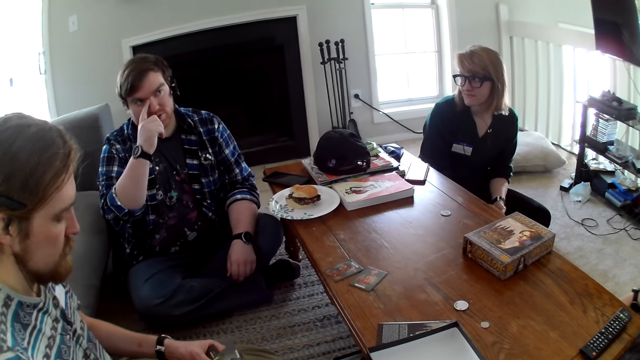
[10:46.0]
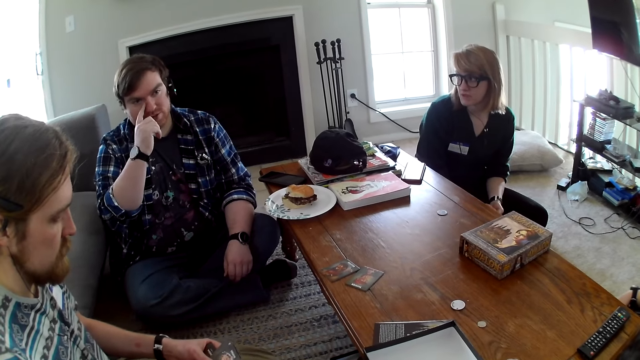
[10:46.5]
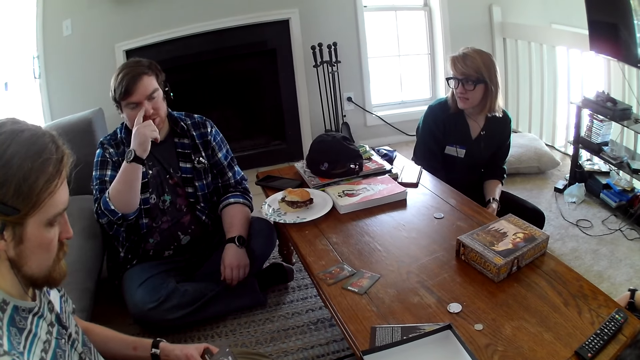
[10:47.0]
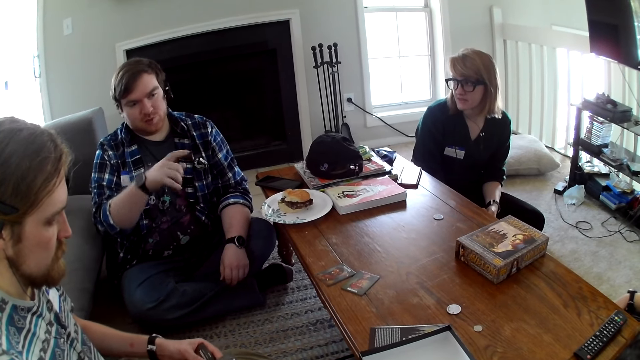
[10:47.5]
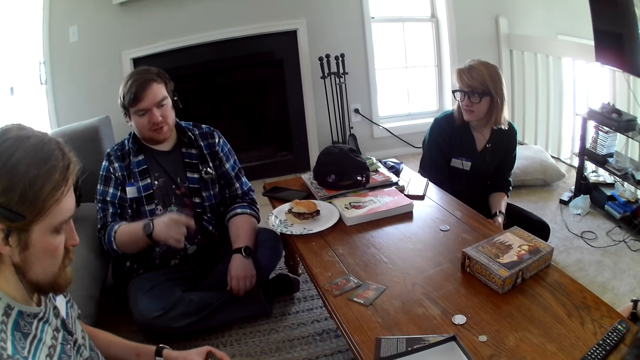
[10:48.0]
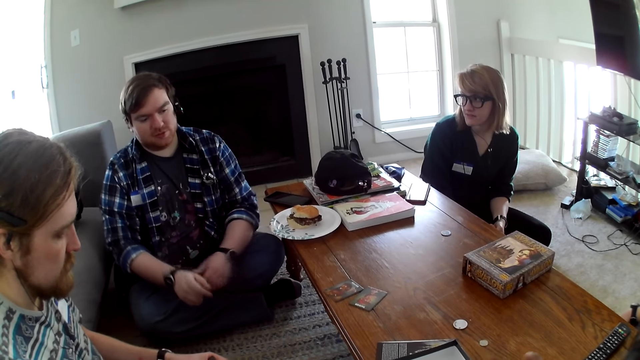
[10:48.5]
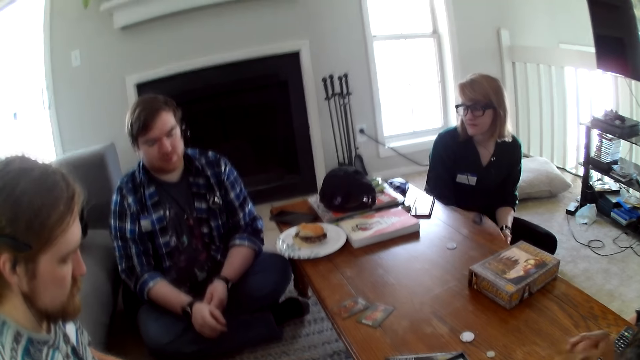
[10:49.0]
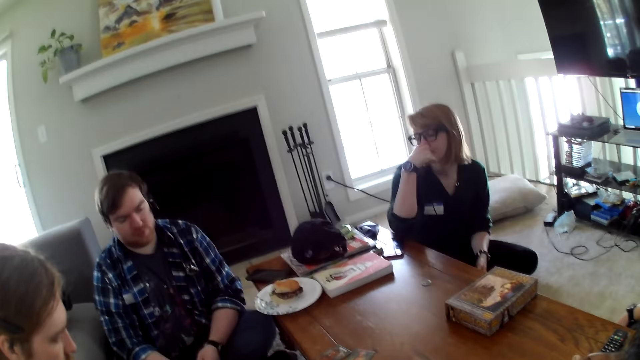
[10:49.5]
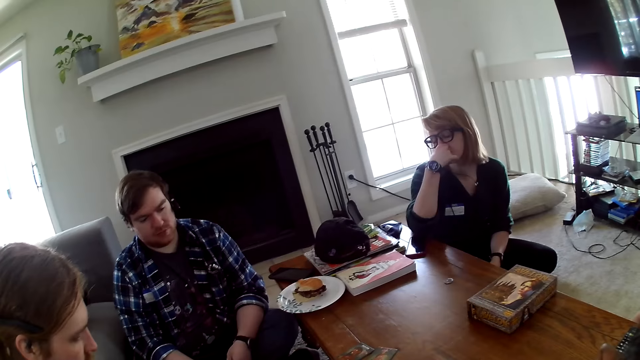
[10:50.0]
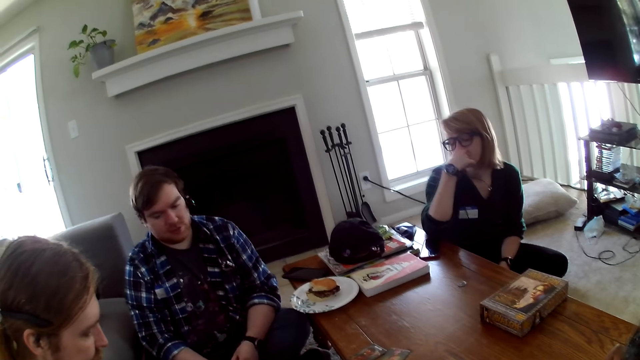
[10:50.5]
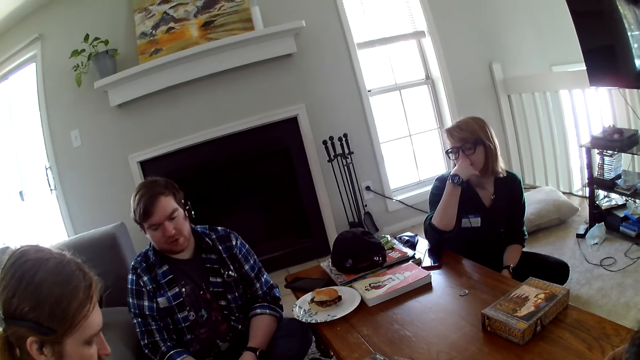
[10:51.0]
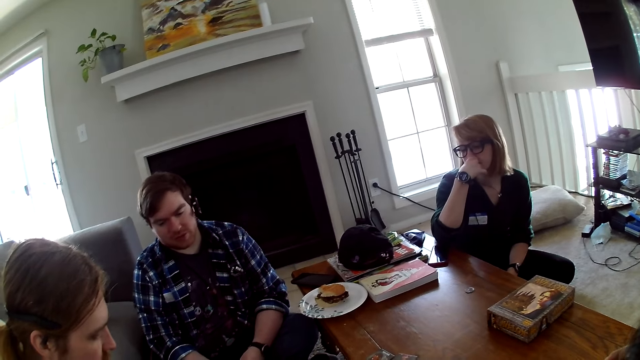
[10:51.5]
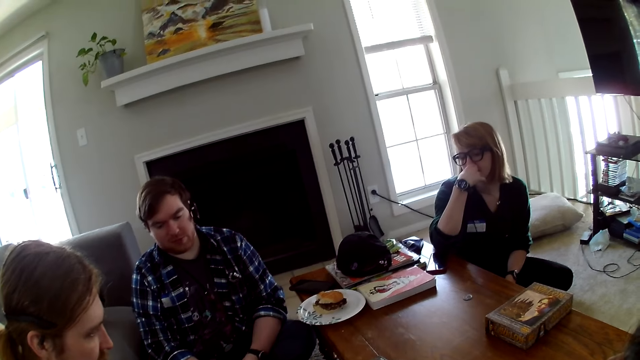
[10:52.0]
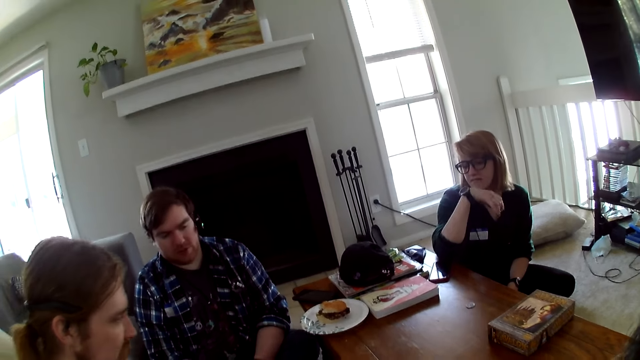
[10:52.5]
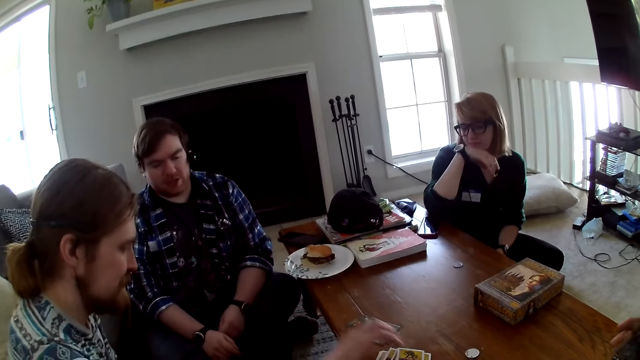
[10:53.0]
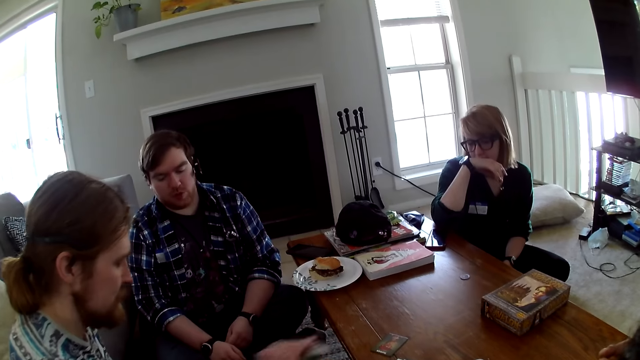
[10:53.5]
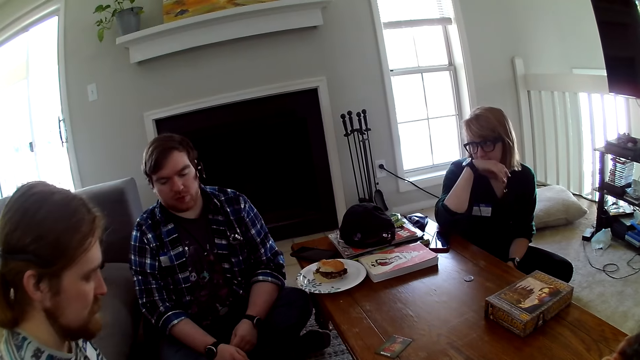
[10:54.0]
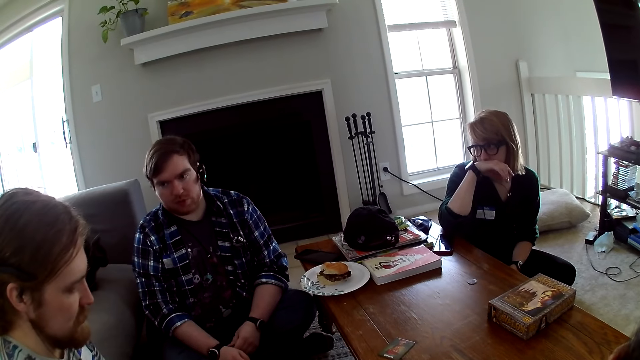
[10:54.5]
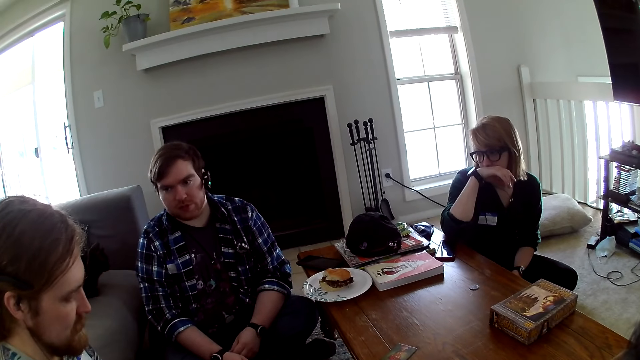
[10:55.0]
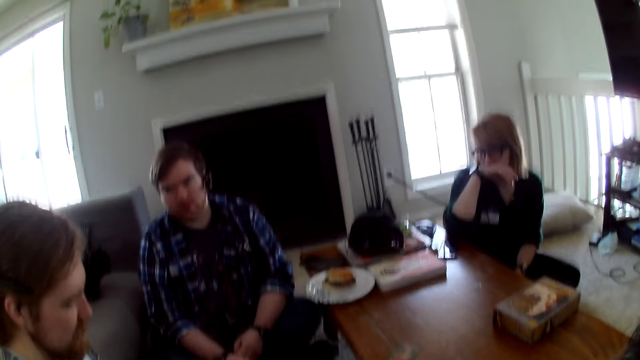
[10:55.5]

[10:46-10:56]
The camera wearer looks at a man. A woman touches the nose. The man converses with the woman. Another man places the card on the table. The other man picks the card from the table.

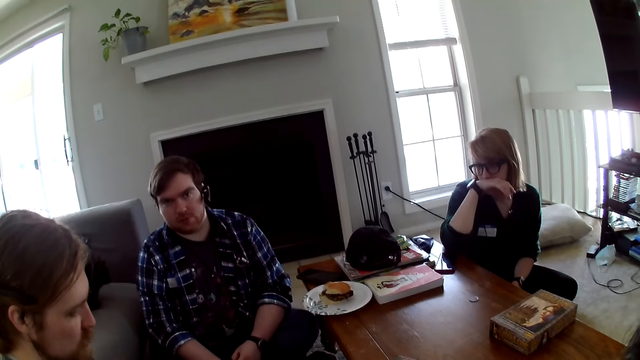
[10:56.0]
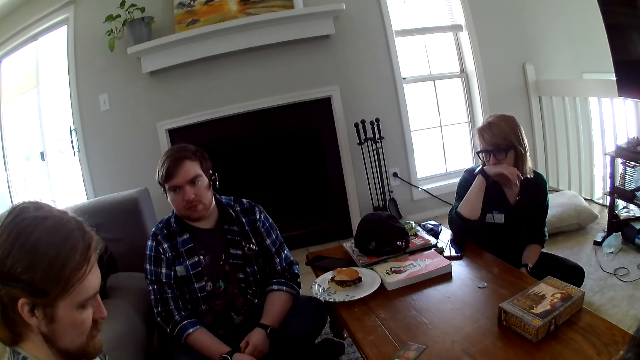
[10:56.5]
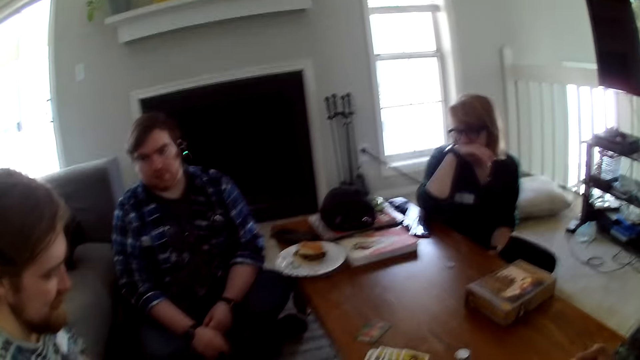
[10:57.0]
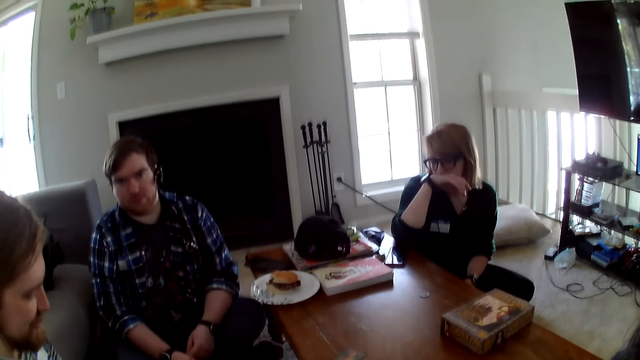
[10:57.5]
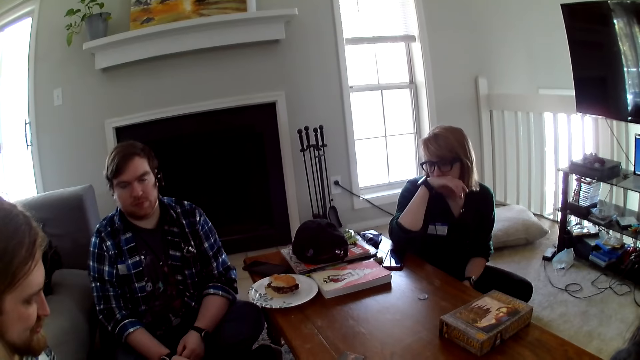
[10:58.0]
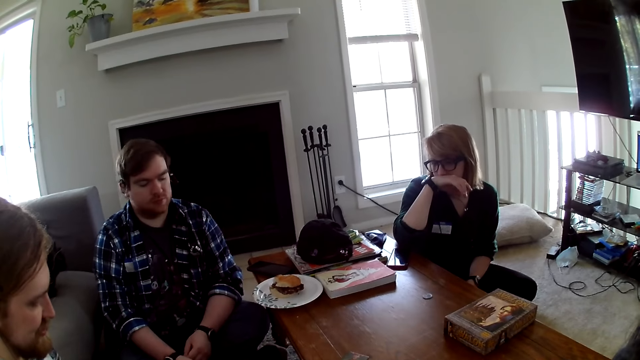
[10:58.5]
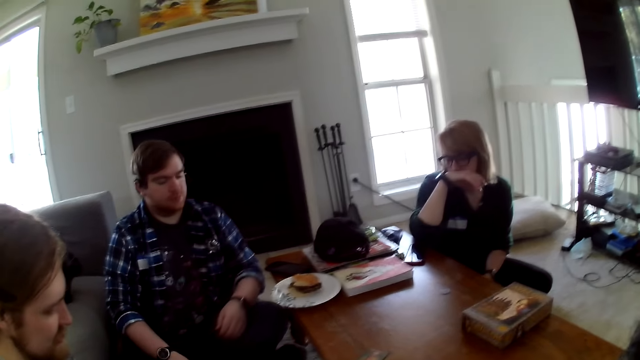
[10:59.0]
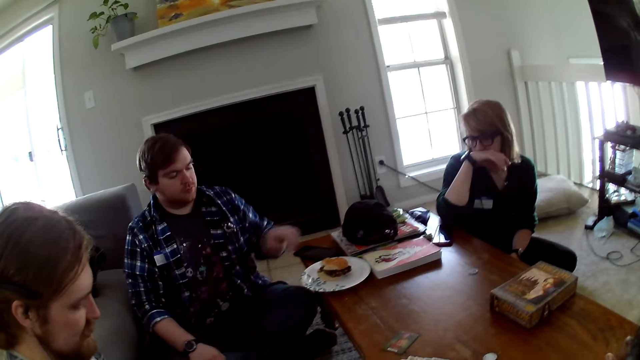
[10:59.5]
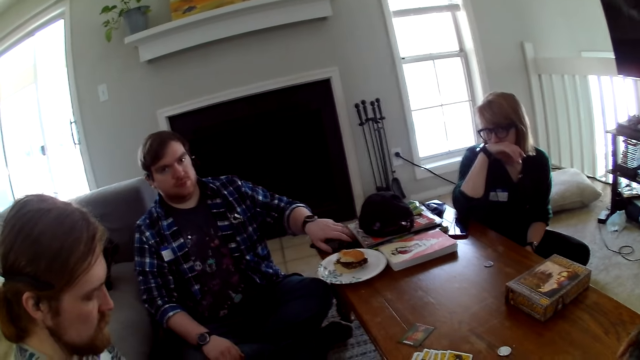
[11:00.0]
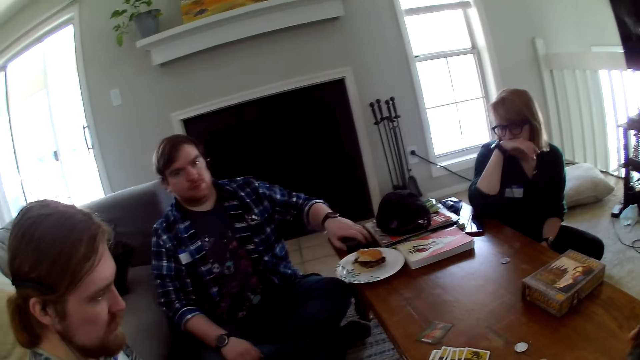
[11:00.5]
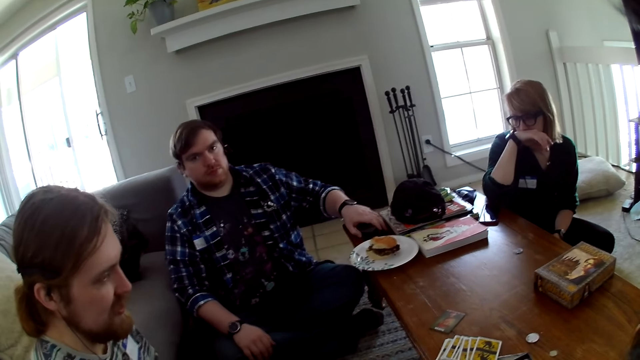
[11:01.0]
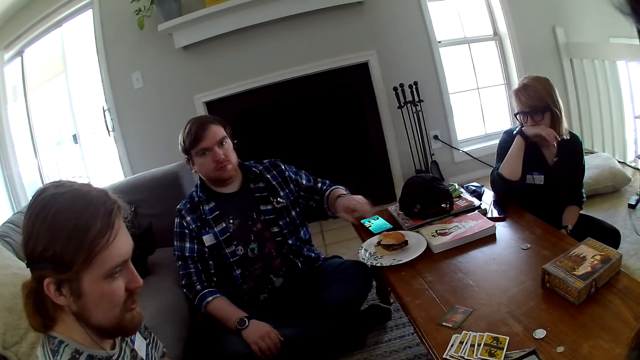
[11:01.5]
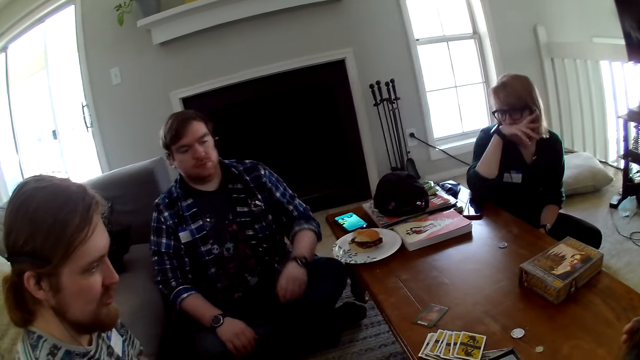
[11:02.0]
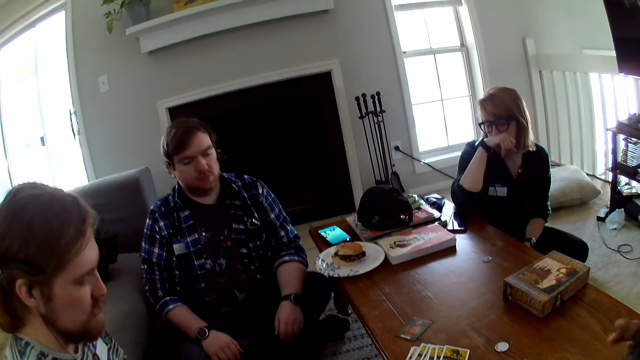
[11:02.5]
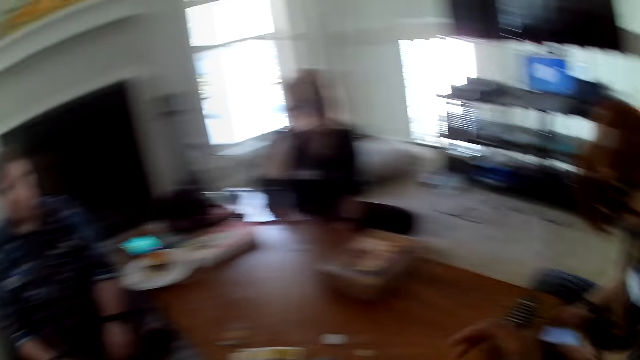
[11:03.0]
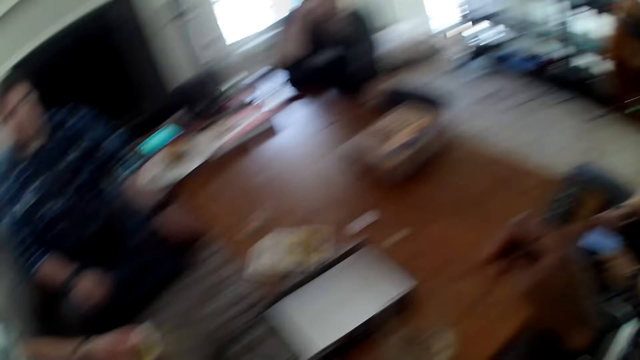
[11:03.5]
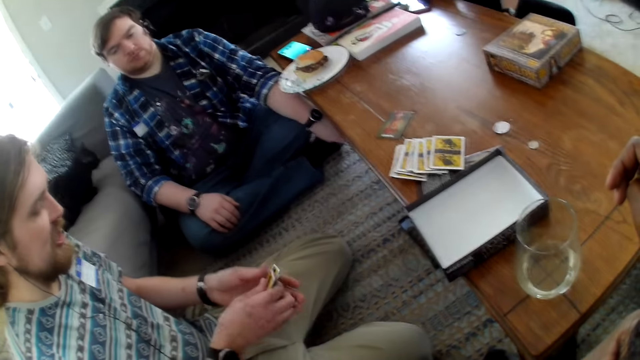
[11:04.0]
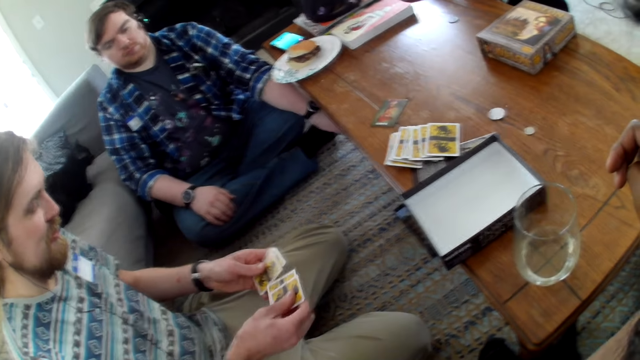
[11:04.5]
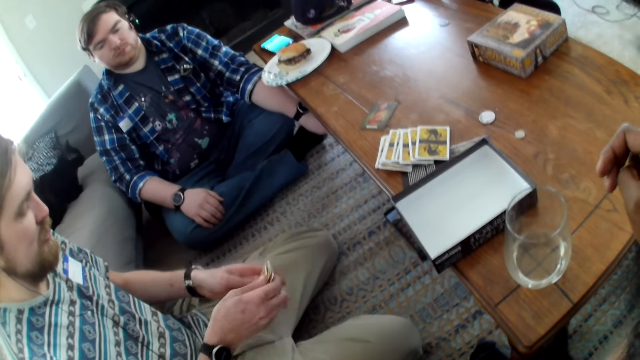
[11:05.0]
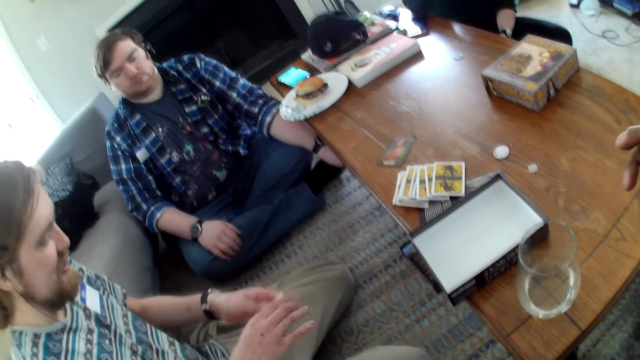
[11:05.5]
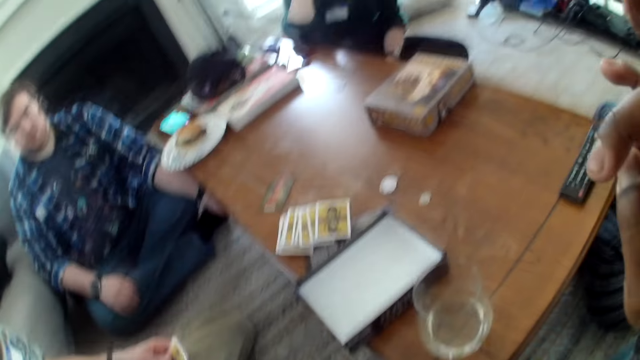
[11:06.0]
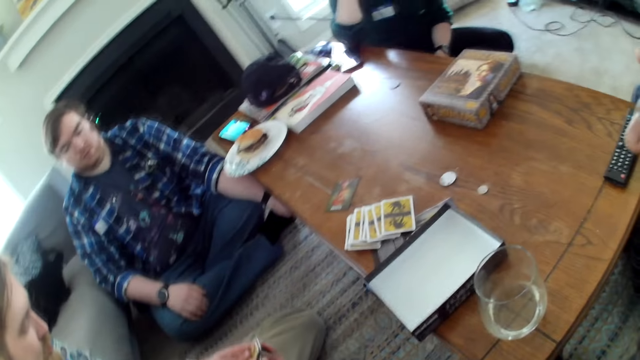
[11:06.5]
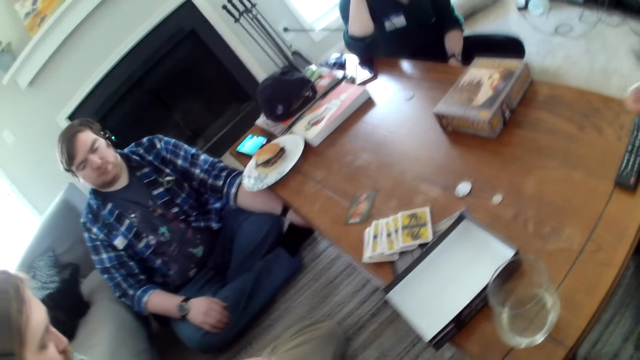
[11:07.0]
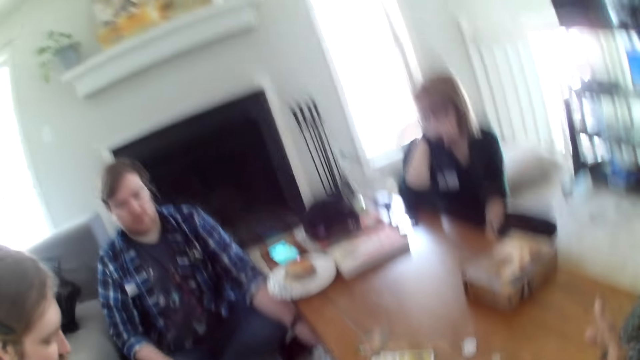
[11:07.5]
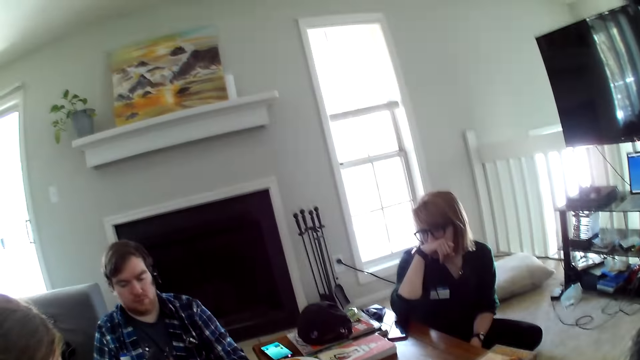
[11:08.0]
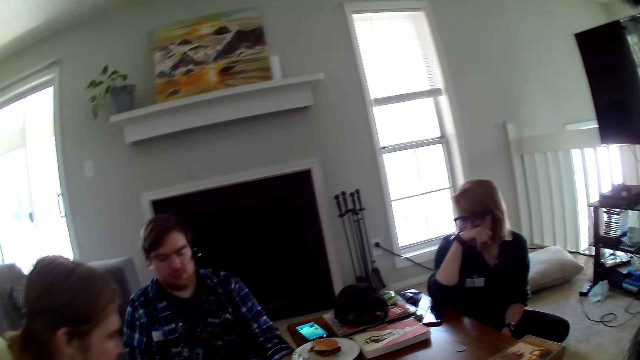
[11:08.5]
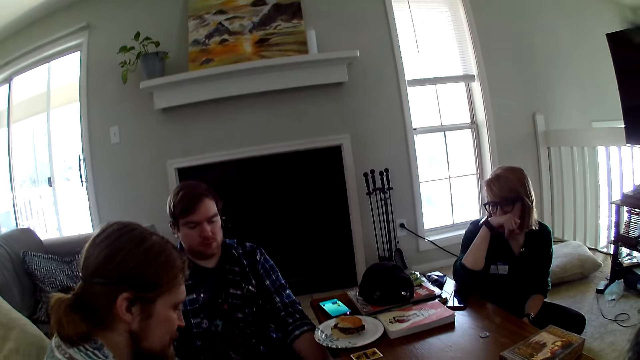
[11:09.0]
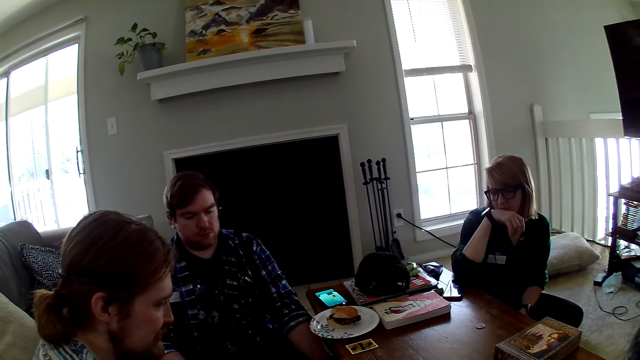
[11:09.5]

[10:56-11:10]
A man shuffles the cards. Another man talks with the first man. The camera wearer looks at the other man. The other man presses the side button of the phone. The camera wearer looks around the house. The first man reshuffles the cards. The camera wearer looks around the house. The first man distributes the cards.
